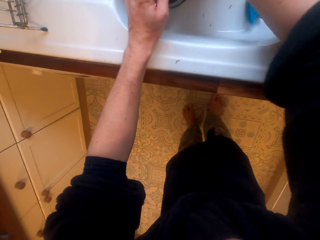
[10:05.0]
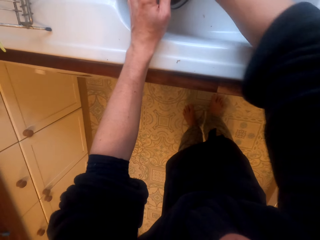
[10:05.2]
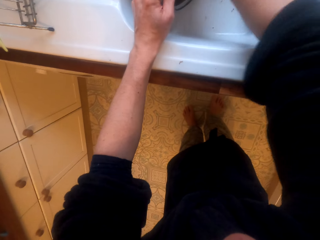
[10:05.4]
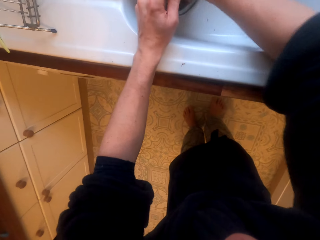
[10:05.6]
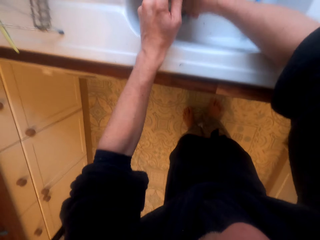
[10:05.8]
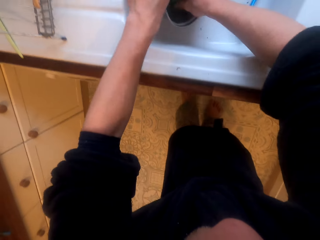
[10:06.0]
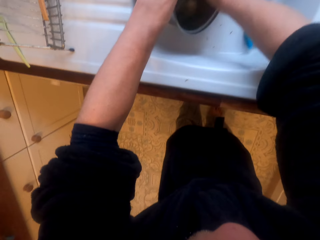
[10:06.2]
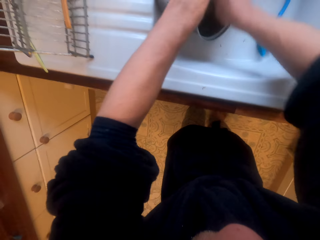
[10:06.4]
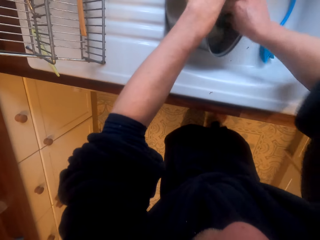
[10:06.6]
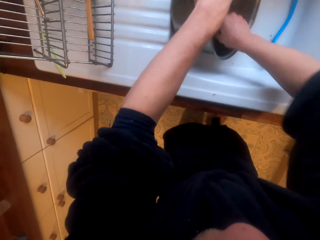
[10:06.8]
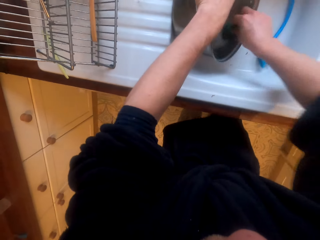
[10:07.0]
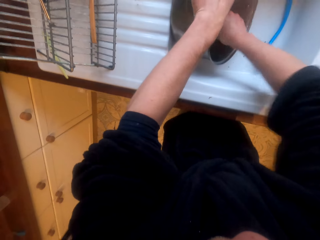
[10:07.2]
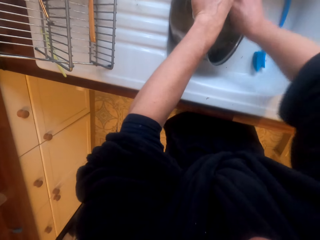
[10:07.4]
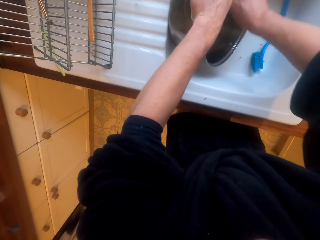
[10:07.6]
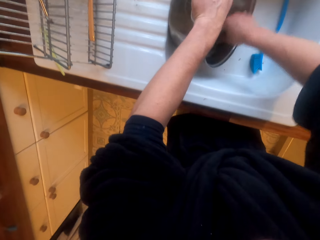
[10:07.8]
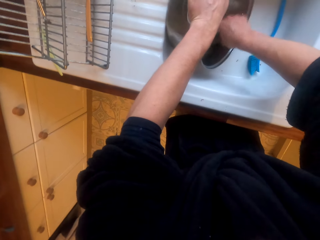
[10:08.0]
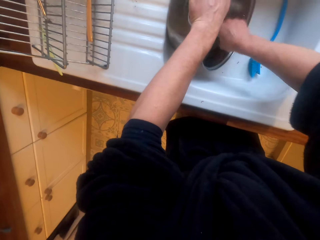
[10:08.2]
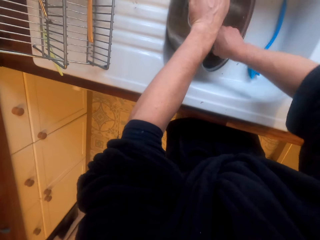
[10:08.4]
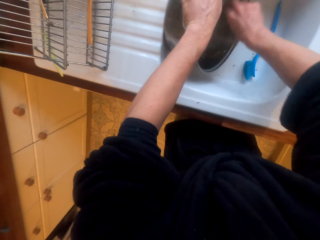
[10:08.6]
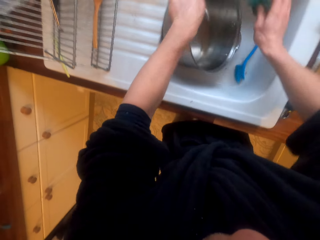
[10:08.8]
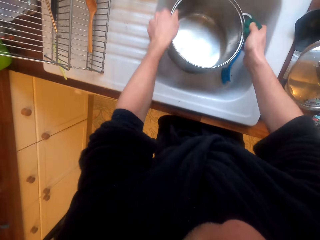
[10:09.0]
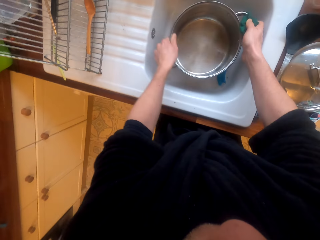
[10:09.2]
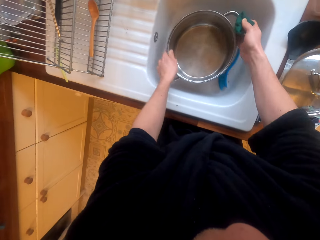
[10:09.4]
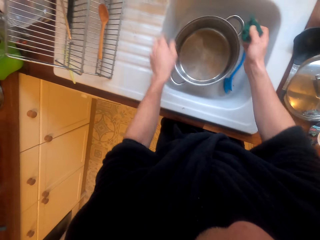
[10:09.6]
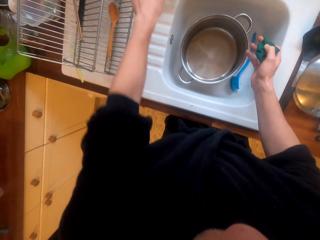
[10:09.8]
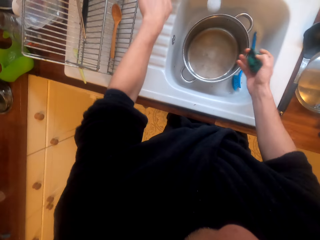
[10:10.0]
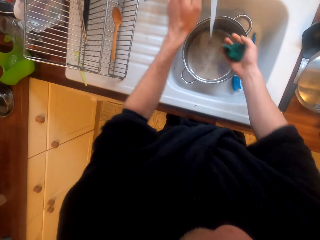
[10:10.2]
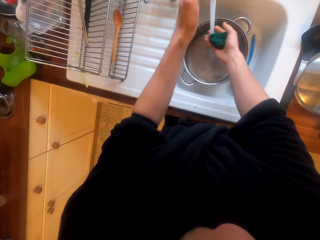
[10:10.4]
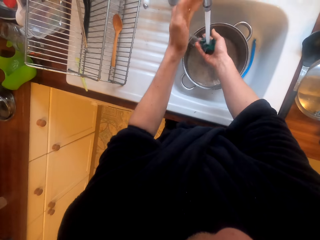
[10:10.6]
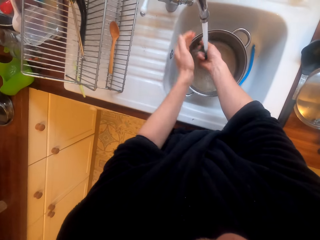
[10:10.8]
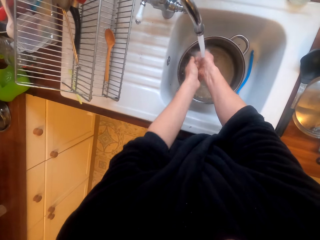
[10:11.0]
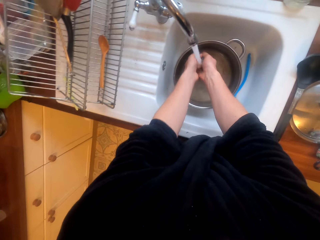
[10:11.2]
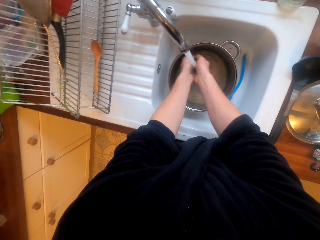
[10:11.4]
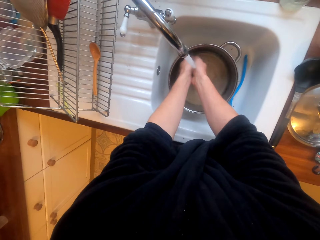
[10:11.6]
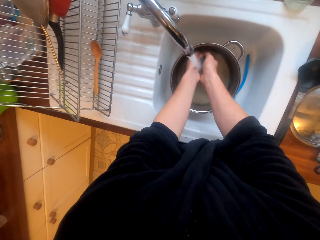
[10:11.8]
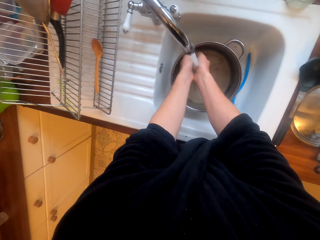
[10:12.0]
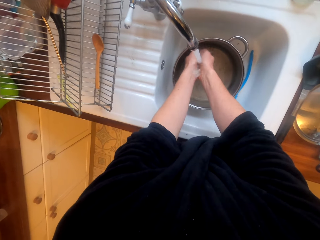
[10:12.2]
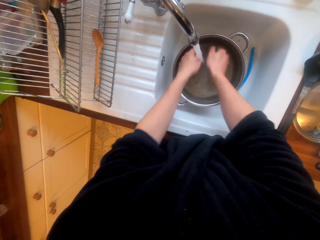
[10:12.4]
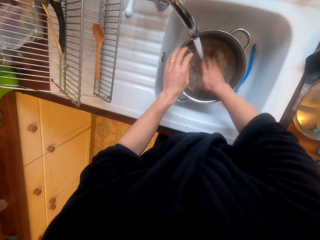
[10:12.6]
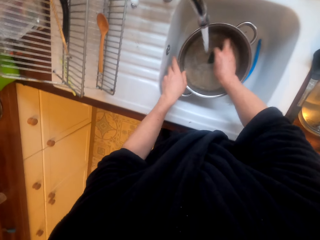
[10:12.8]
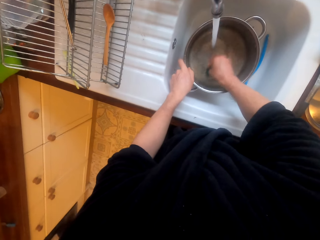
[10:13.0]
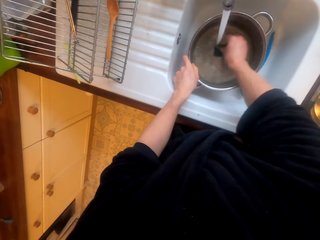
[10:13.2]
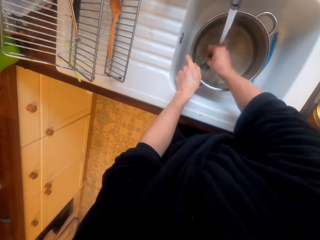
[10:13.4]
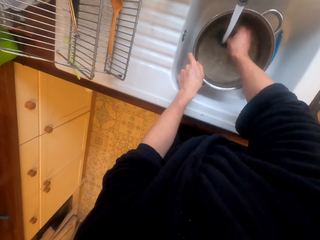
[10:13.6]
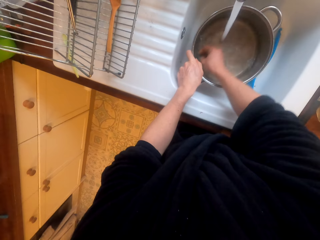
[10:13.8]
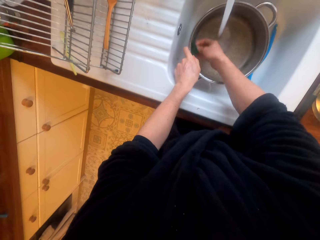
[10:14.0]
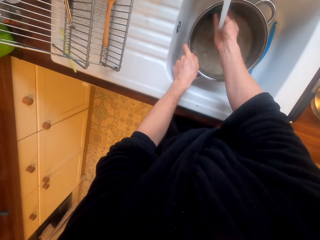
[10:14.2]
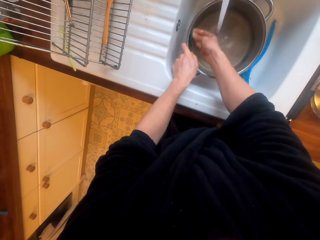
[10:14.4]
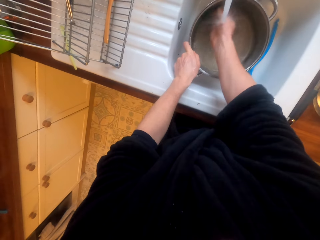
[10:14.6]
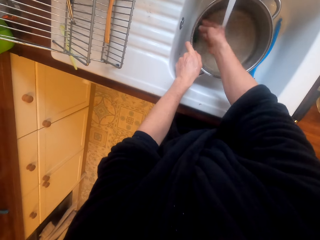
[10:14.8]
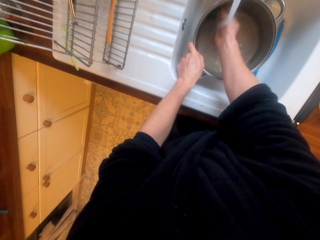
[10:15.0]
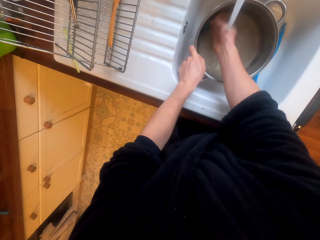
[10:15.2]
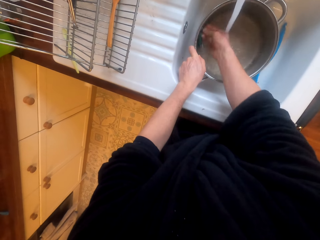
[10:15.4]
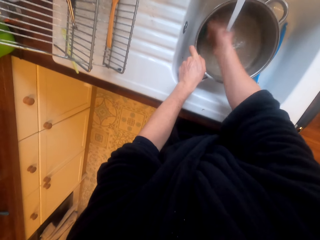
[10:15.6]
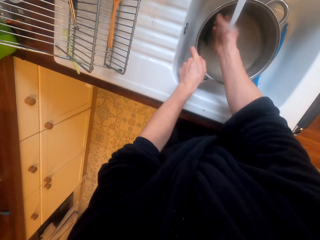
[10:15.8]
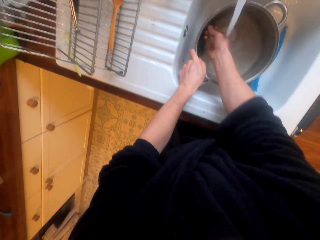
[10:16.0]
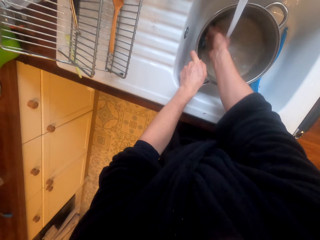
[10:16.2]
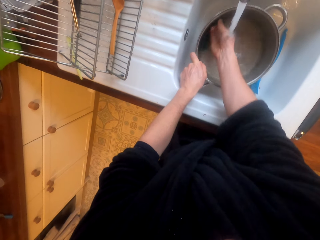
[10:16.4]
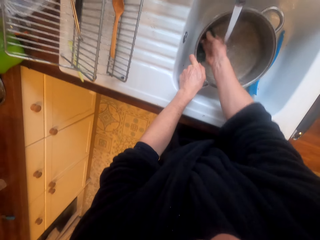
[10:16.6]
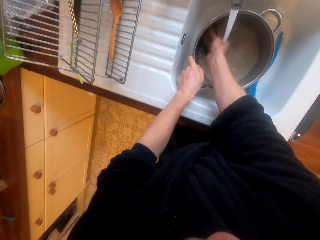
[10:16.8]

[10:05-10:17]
The camera wearer puts the pot in the sink. They open the tap. They wash the synthetic steel wool. They wash the pot with the synthetic steel wool.

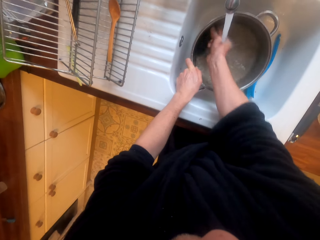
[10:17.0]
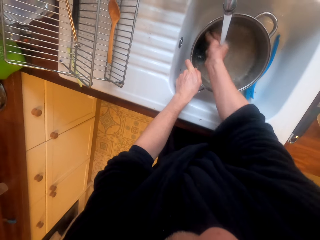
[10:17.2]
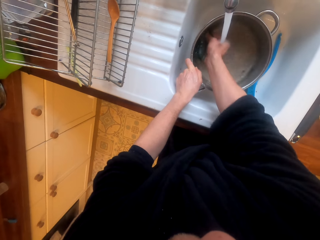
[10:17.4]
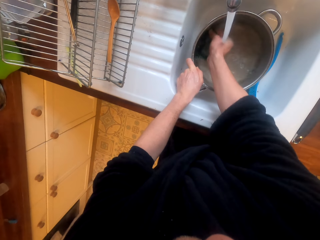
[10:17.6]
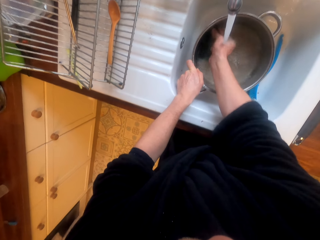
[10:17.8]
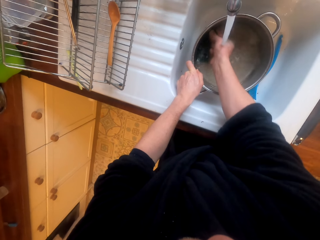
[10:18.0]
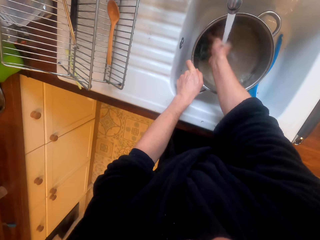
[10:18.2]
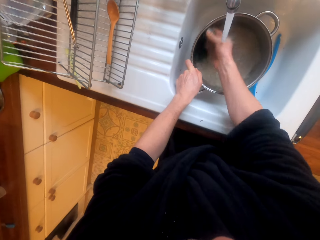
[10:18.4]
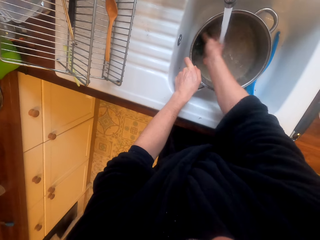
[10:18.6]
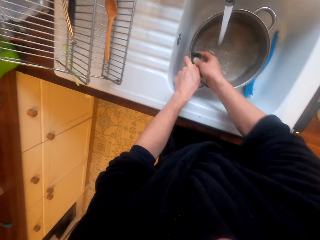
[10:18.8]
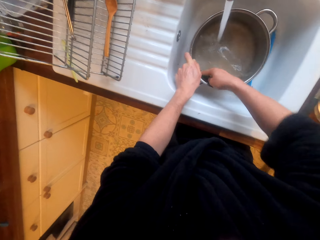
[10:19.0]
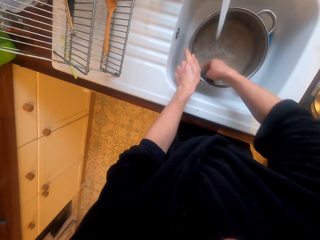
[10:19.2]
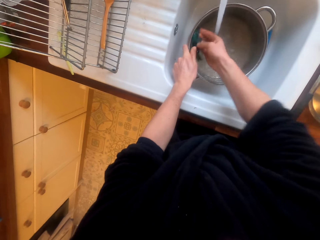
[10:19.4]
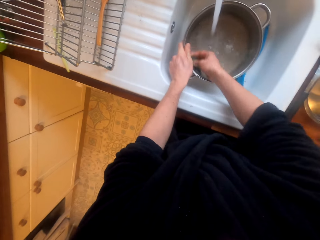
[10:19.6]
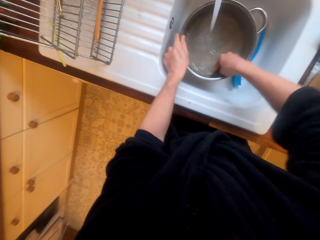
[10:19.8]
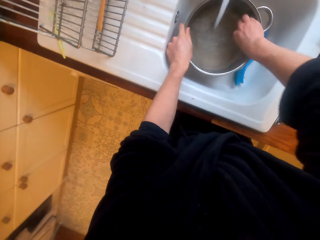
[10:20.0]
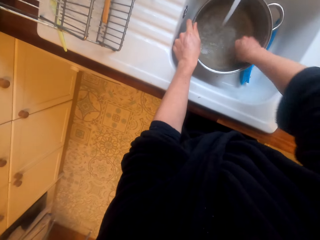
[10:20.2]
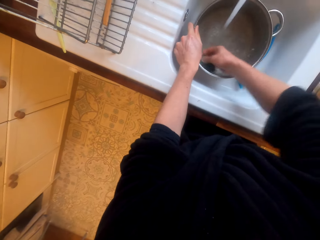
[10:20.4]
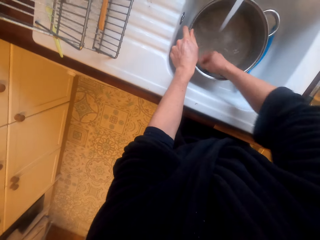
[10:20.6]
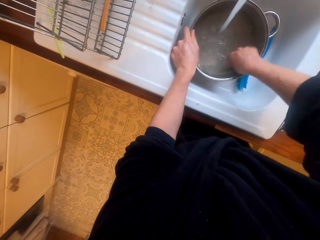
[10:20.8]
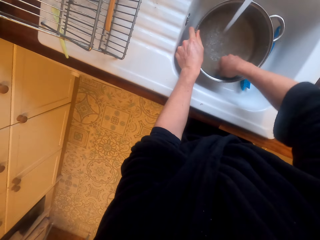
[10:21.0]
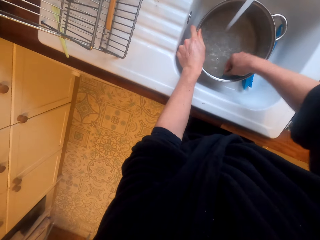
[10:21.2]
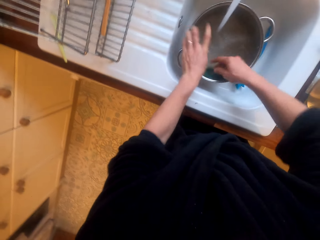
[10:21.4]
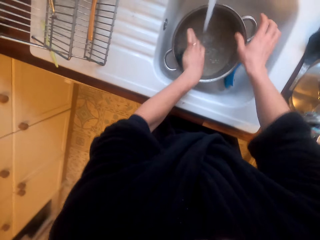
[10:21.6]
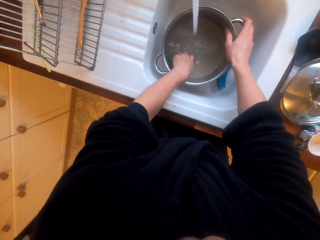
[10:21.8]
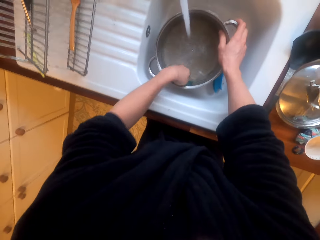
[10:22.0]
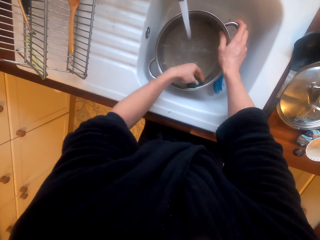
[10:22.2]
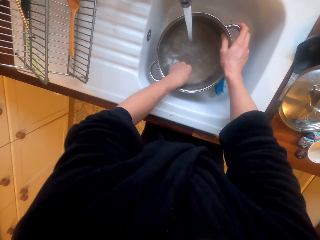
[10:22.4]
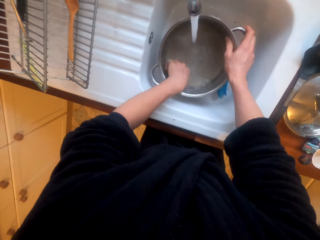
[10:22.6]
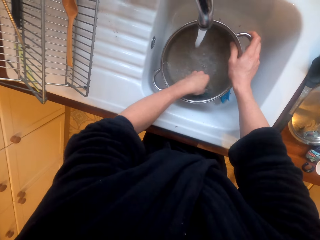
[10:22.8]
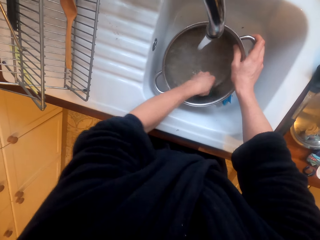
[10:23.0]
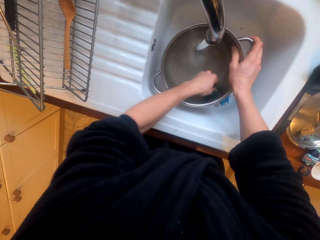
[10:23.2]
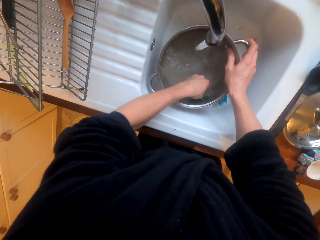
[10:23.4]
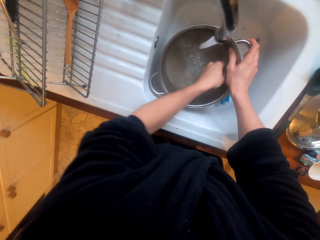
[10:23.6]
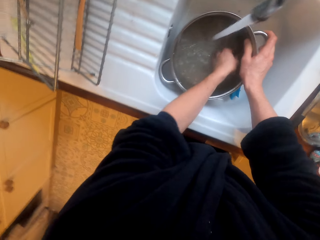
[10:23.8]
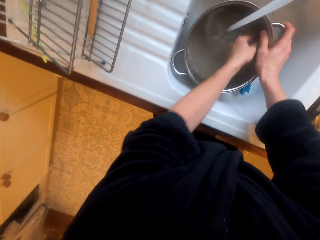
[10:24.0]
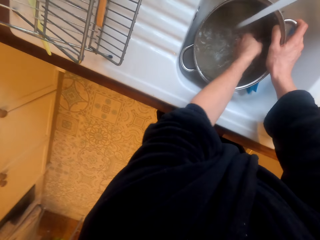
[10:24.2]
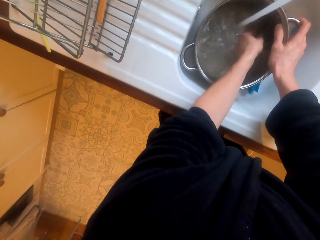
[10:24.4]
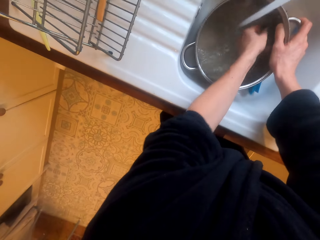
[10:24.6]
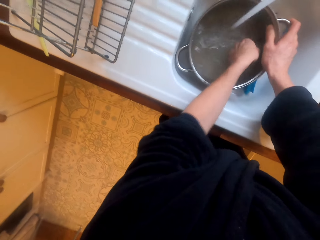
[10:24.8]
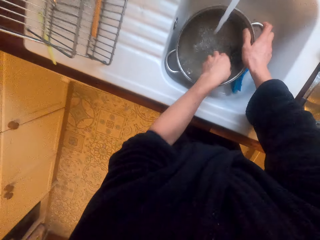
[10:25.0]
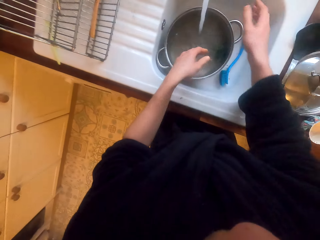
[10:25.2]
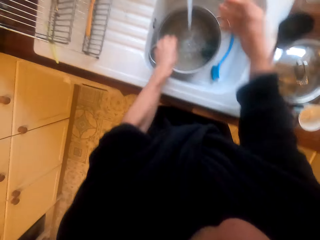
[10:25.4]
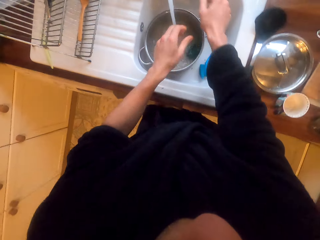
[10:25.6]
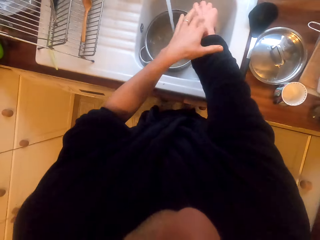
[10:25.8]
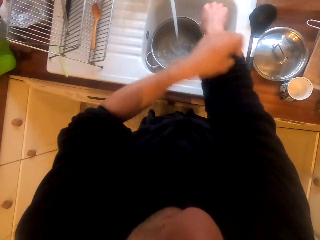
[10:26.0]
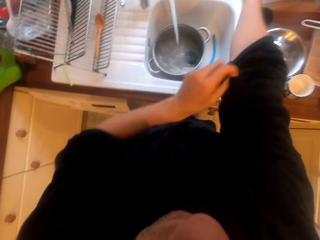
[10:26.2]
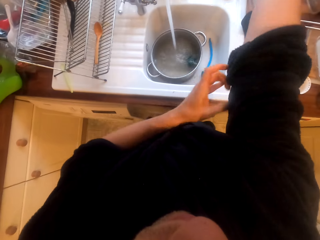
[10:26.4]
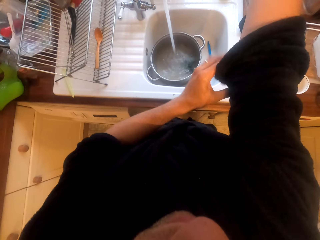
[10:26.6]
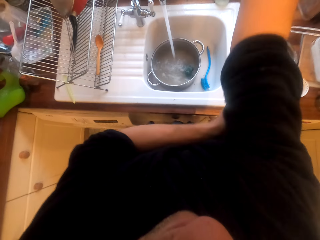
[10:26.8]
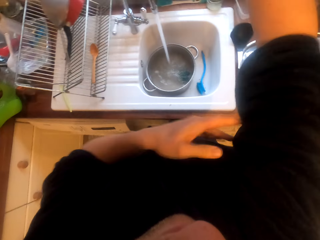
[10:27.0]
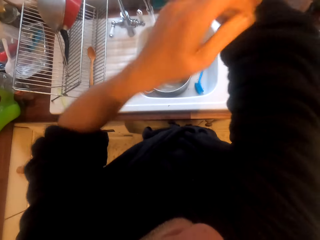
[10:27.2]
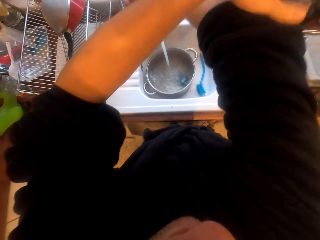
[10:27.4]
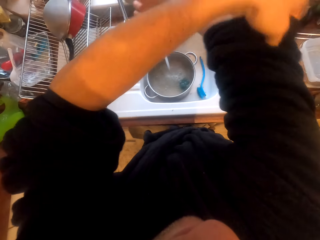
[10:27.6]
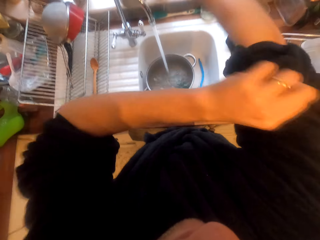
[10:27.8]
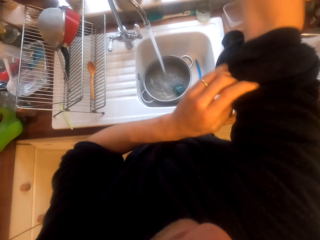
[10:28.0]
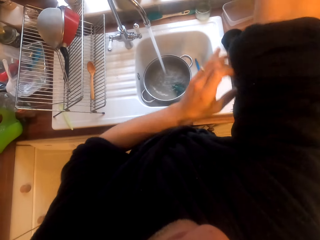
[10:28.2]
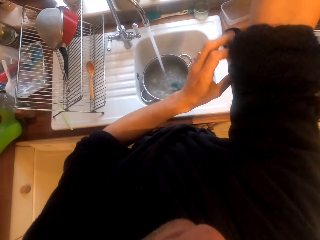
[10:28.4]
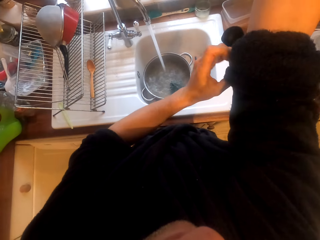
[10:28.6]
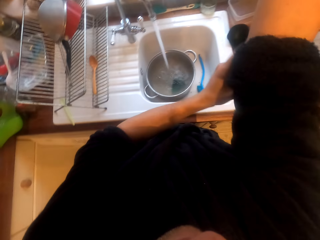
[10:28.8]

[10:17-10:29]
The camera wearer leaves the pot and the synthetic steel wool. They pull the sleeve up.
